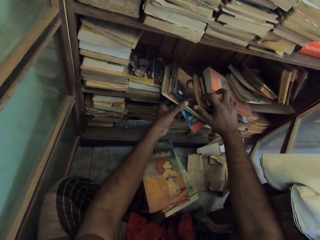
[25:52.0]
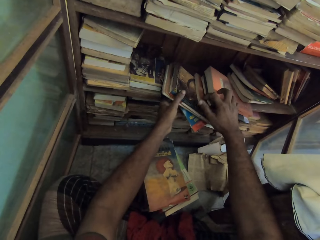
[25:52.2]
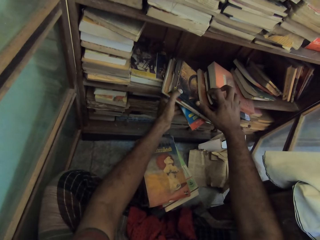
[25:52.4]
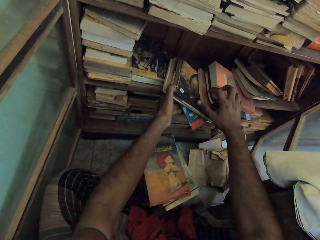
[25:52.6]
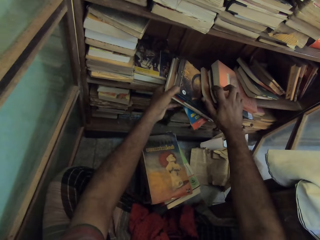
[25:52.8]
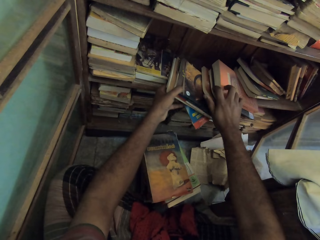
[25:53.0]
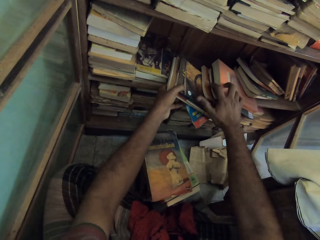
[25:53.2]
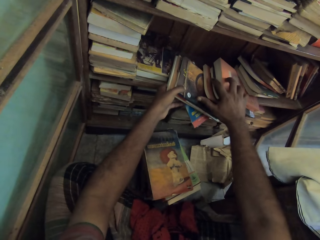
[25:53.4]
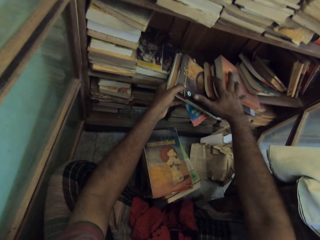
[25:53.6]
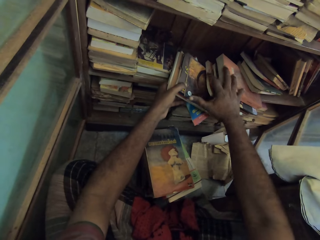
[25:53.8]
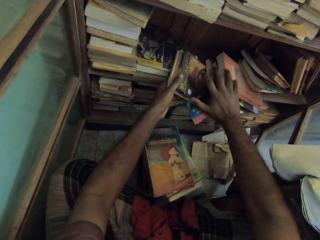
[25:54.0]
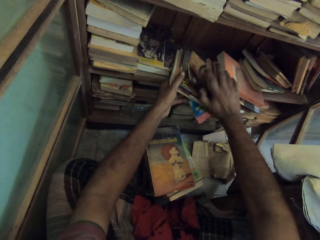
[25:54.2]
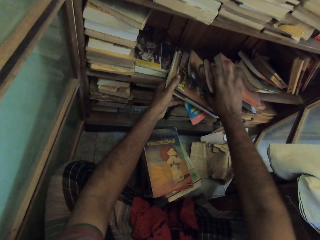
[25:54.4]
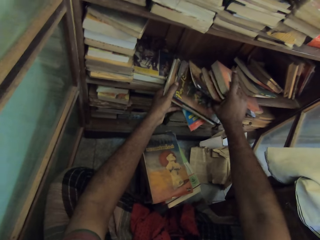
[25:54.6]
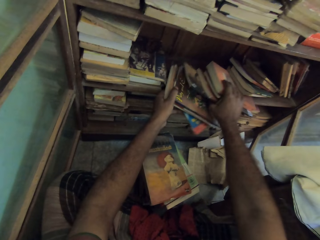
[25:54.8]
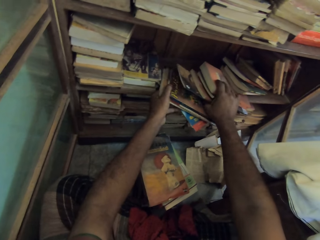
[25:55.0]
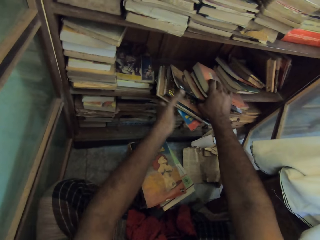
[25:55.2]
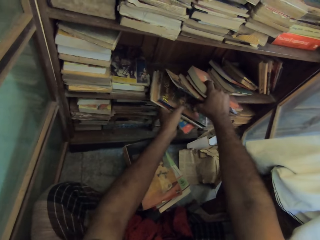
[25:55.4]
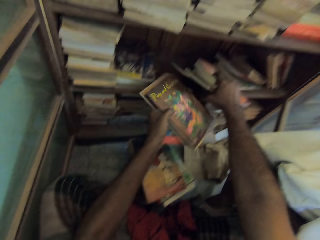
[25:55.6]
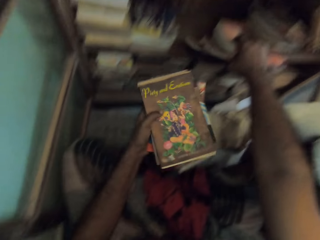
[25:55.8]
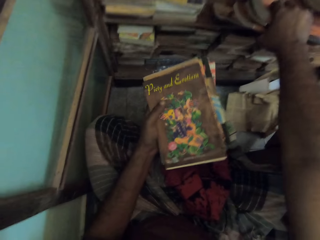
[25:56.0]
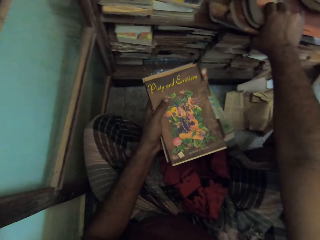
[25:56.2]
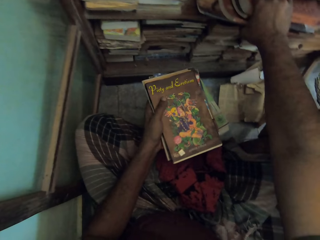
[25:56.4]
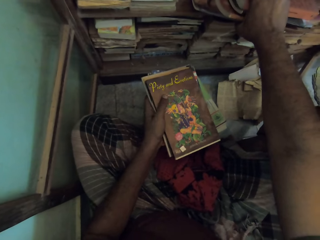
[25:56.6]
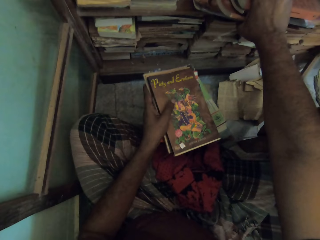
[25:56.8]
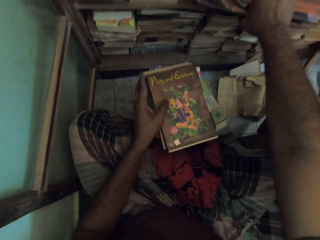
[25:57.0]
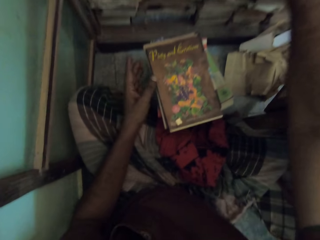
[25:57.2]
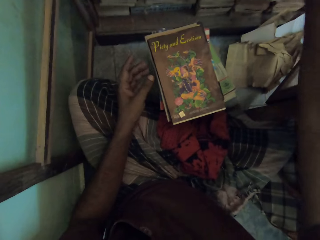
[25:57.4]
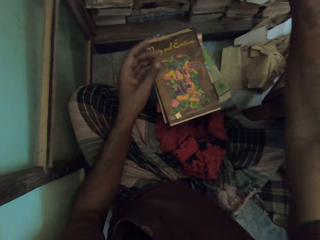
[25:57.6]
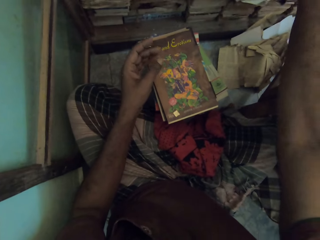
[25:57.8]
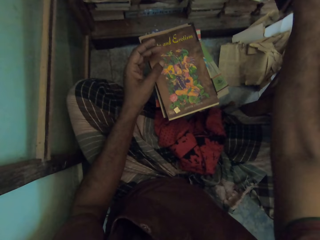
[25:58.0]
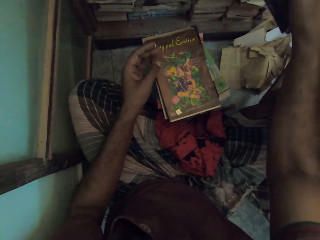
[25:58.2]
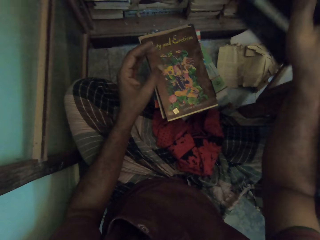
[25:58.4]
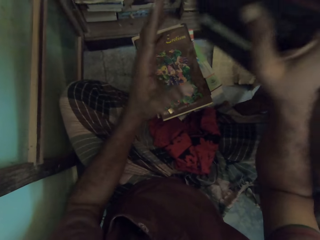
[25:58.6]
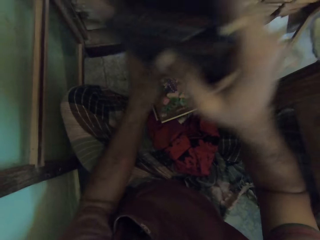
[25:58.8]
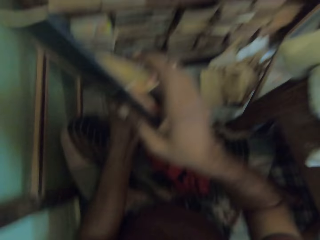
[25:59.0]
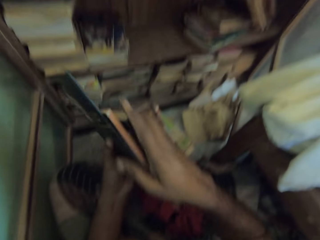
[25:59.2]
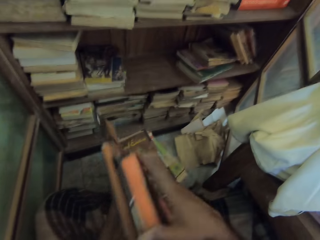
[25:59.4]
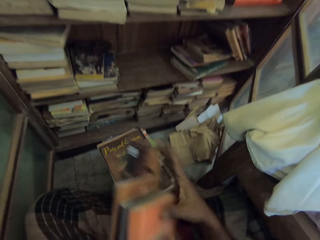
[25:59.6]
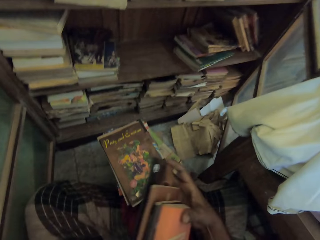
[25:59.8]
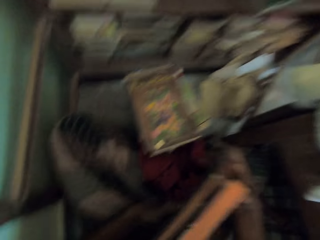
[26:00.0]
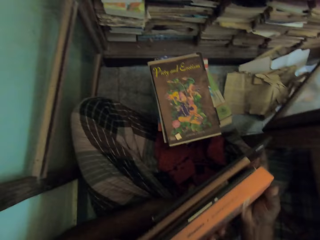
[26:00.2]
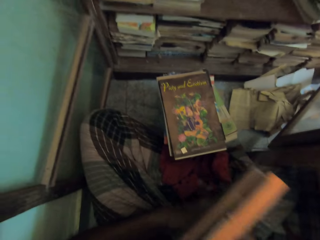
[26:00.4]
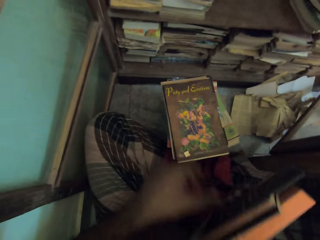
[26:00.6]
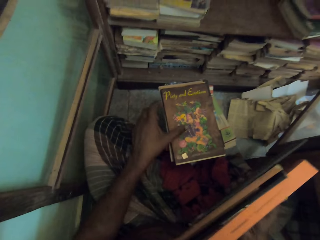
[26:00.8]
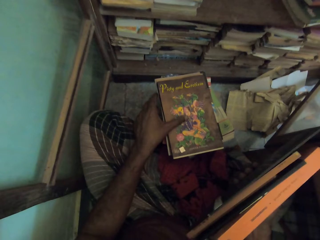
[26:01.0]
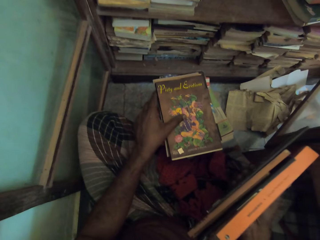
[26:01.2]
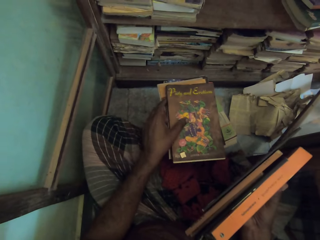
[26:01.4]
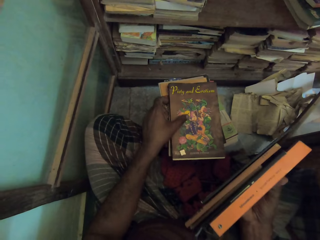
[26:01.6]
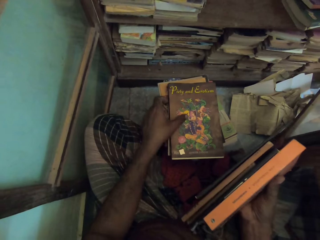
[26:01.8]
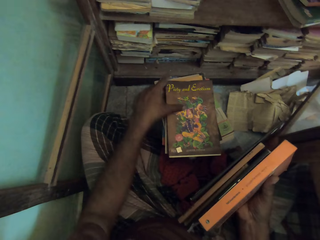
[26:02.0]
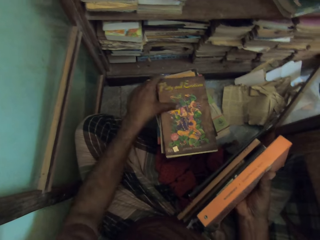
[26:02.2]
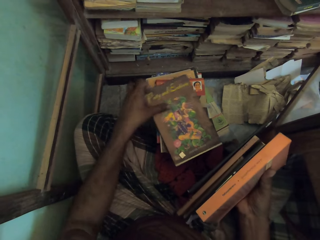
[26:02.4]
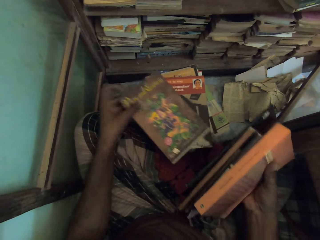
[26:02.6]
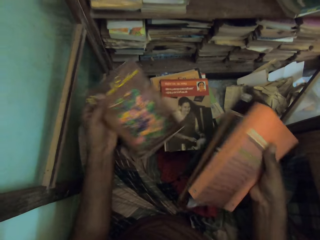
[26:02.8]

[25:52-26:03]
The camera wearer adjusts the books. They put the books on the pile of books. They pick books on the shelf. They arrange the books in hand. They pick a book on the pile of books.

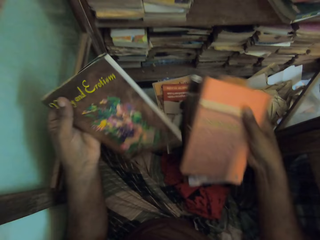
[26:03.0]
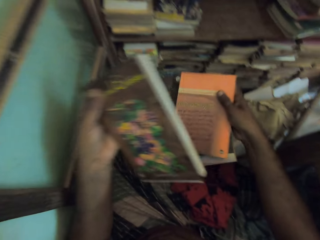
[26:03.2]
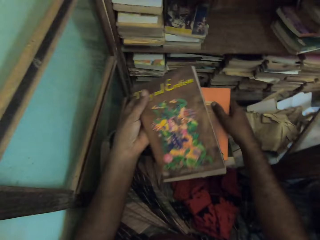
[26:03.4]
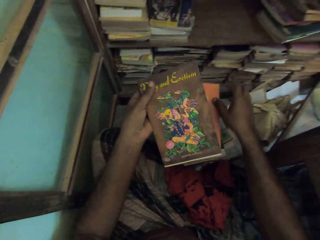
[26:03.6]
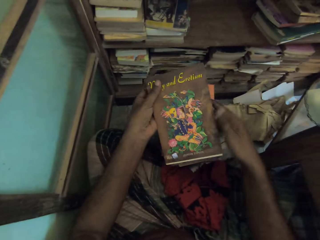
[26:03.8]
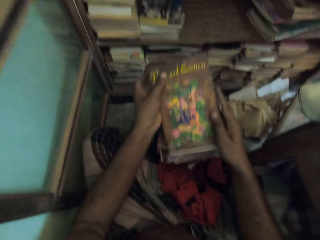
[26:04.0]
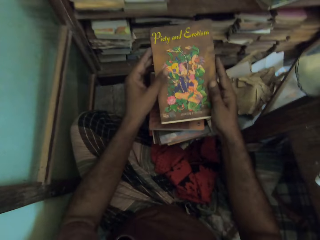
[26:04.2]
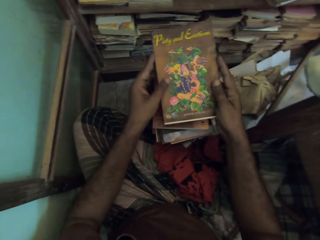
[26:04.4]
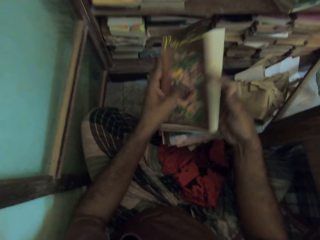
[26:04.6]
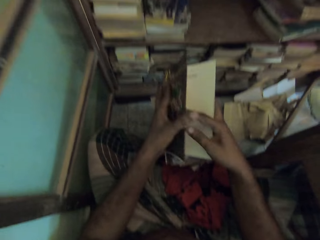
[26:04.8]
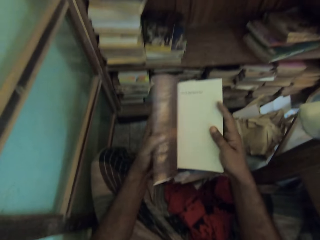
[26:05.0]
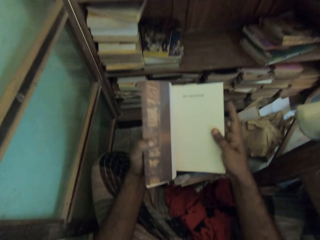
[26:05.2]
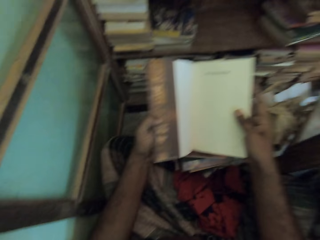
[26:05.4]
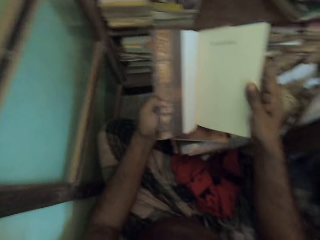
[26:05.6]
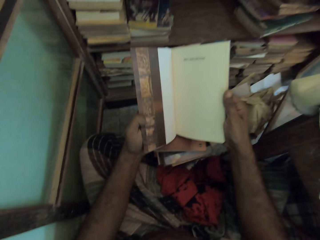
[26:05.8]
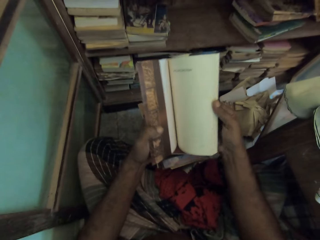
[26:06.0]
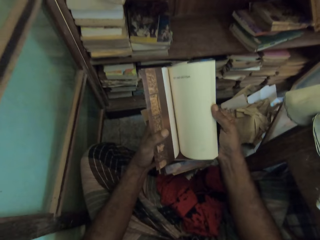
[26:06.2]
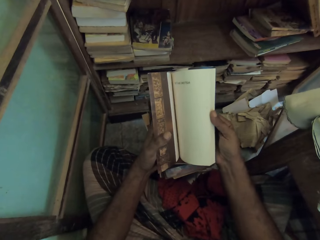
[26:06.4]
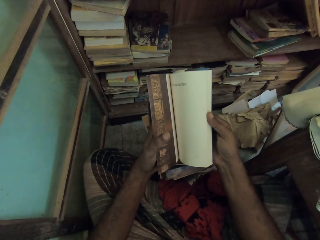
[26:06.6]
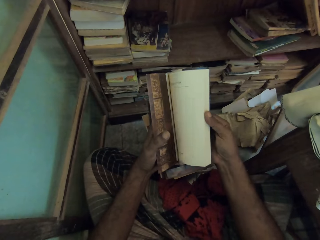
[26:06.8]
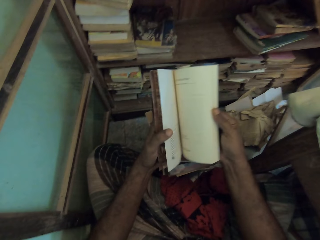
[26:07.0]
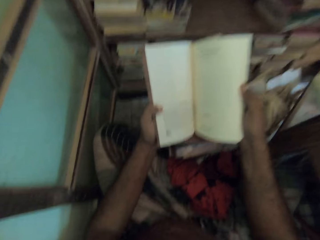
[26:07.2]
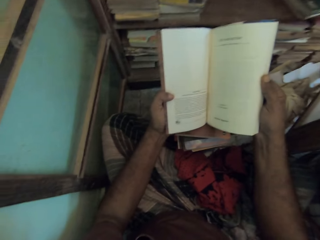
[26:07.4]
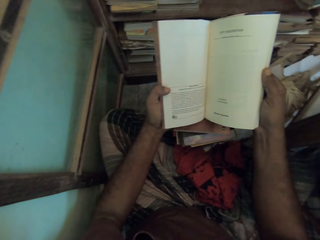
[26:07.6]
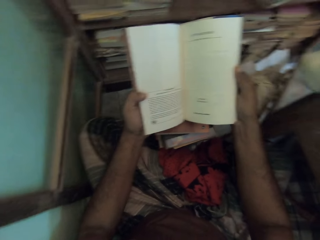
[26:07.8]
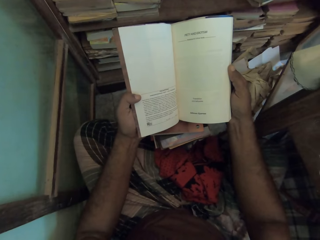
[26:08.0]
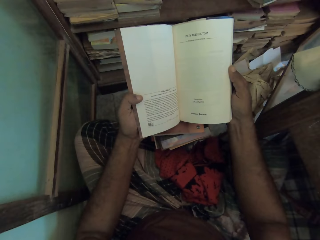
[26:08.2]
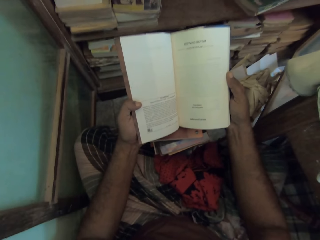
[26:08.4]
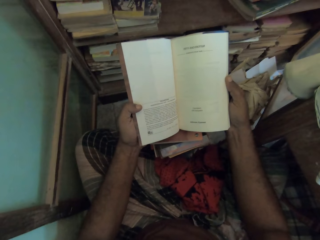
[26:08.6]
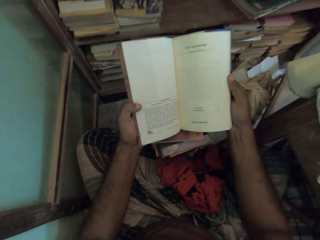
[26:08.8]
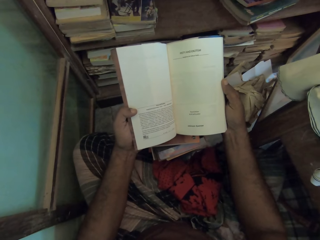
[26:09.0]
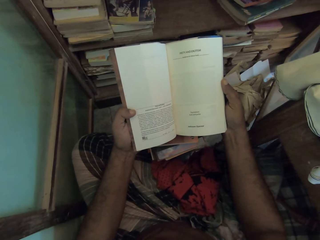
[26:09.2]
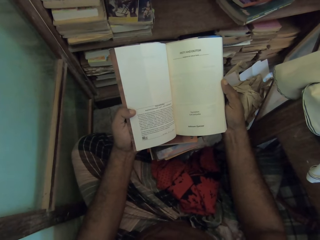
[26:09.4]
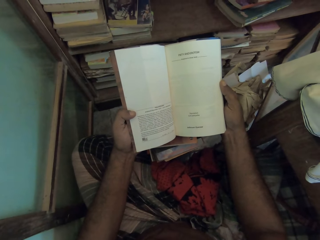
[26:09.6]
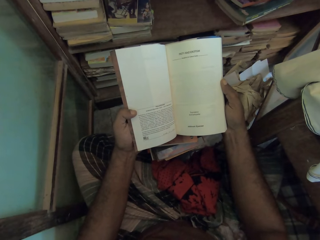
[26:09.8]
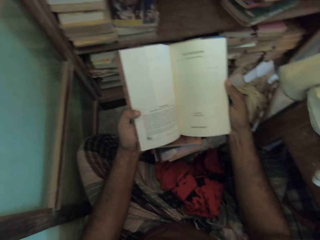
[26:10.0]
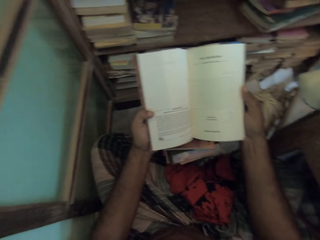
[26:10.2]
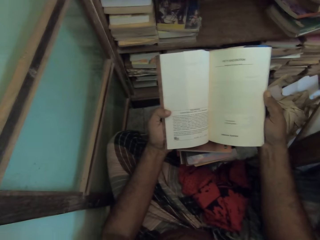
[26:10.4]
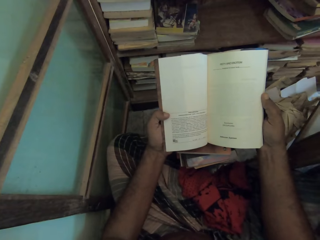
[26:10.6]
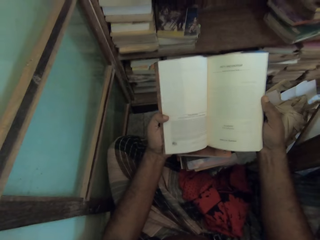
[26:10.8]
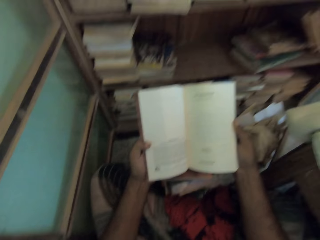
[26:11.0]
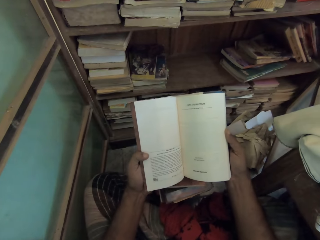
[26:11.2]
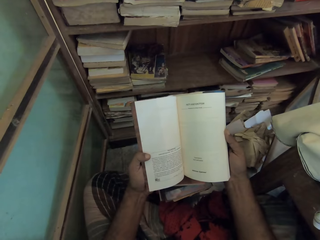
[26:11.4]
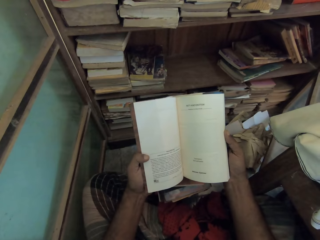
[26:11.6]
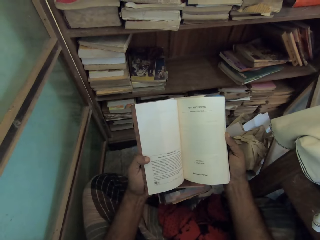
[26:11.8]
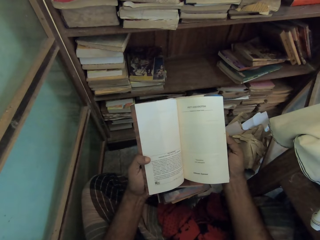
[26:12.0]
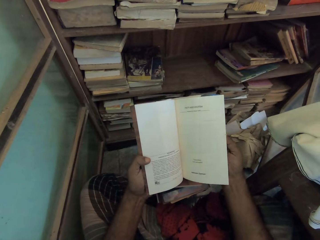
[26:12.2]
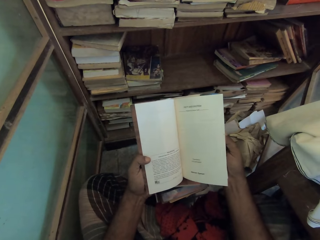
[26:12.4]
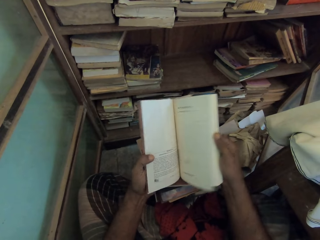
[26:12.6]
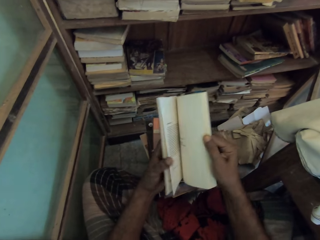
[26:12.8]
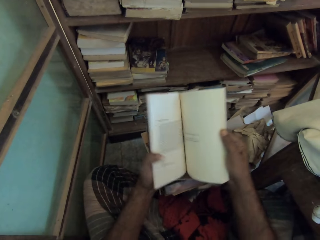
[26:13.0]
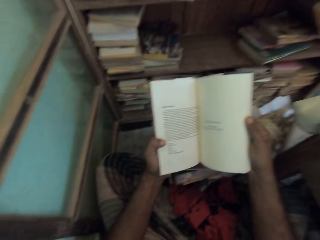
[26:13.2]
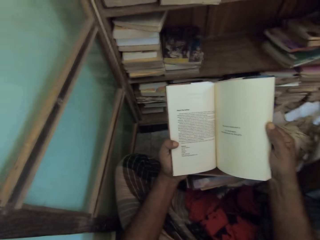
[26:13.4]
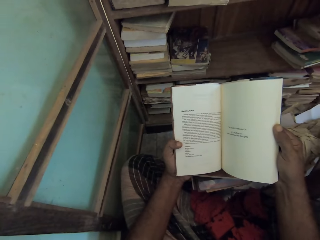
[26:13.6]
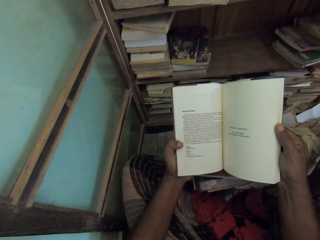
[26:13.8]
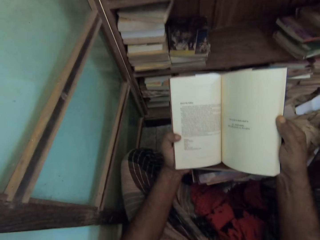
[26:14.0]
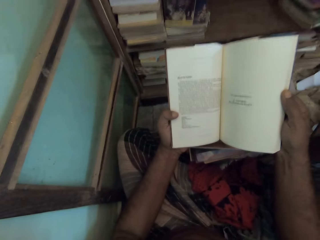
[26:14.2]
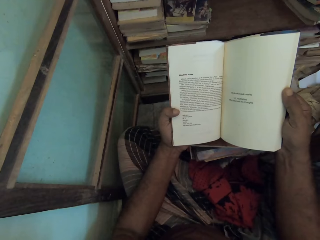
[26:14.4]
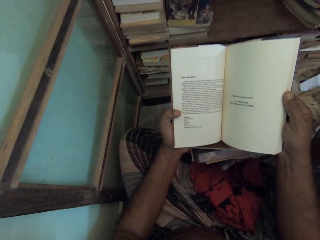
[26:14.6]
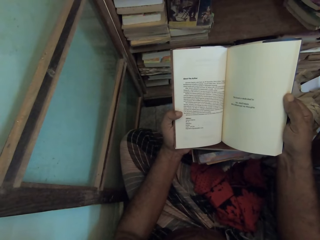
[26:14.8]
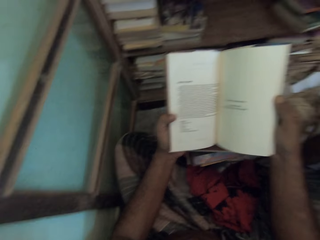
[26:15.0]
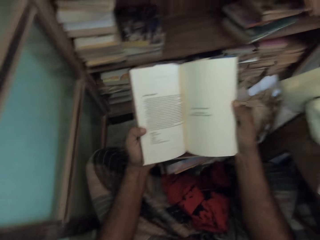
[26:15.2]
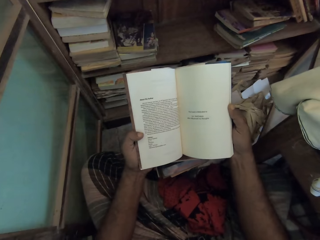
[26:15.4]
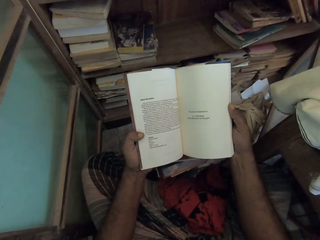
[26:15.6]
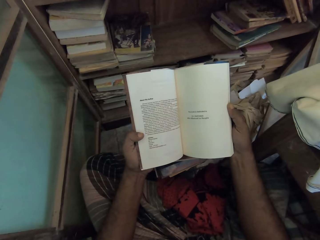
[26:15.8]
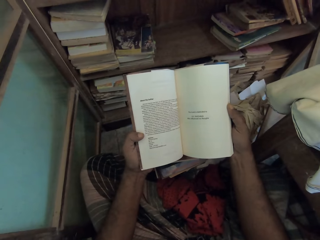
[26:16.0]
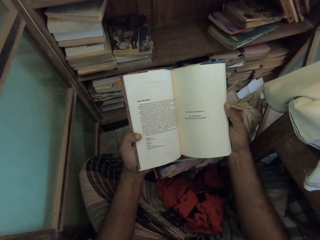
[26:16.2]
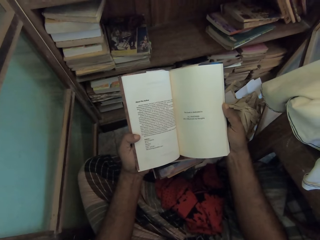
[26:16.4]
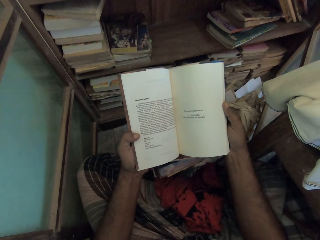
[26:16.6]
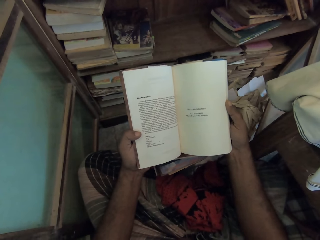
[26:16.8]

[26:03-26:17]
The camera wearer puts the books on the pile of books. They open the book. They turn a page of the book. They read the book. They turn a page of the book again. They read the book again.
